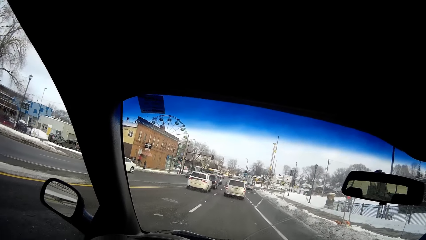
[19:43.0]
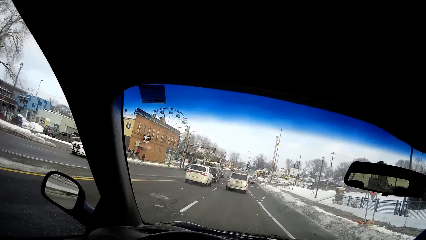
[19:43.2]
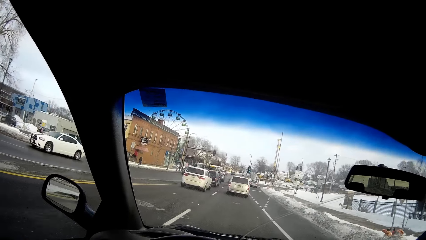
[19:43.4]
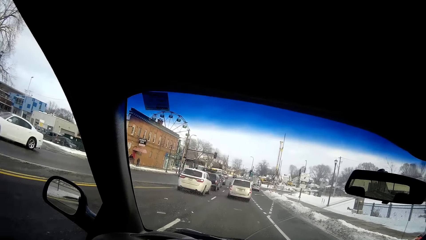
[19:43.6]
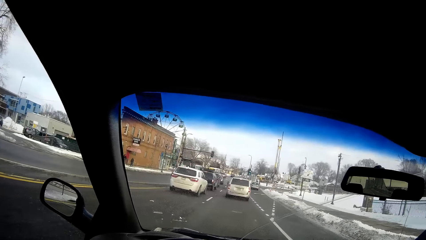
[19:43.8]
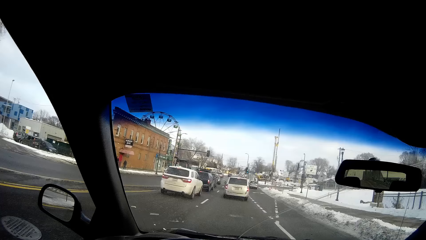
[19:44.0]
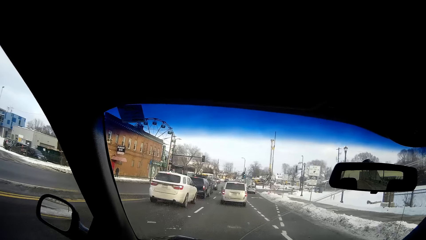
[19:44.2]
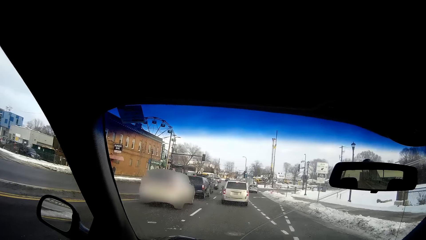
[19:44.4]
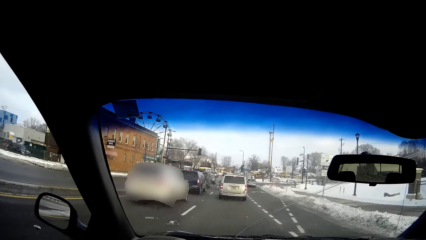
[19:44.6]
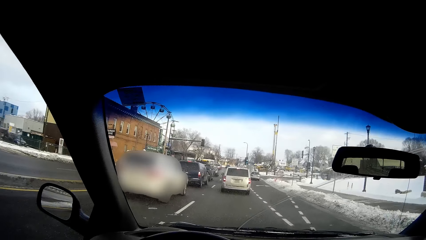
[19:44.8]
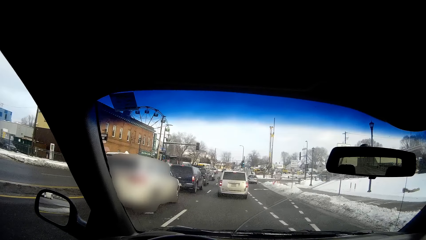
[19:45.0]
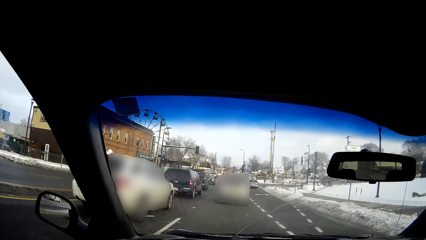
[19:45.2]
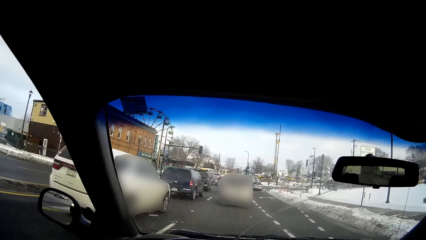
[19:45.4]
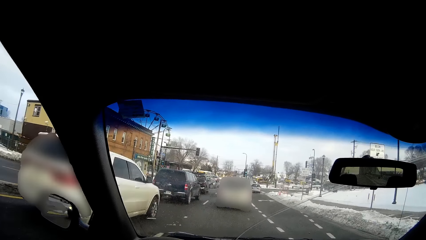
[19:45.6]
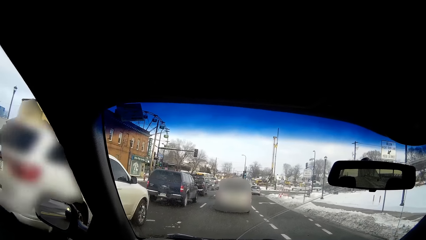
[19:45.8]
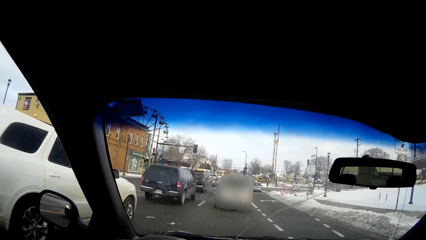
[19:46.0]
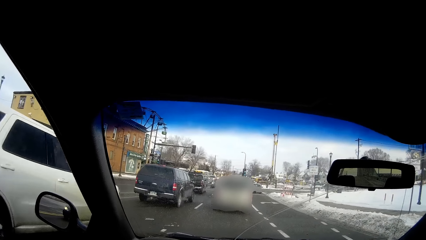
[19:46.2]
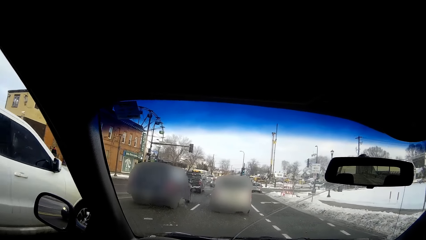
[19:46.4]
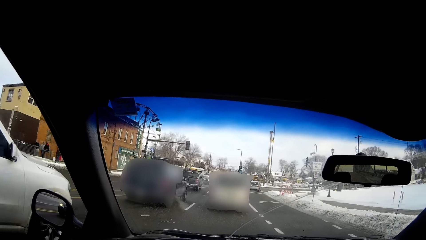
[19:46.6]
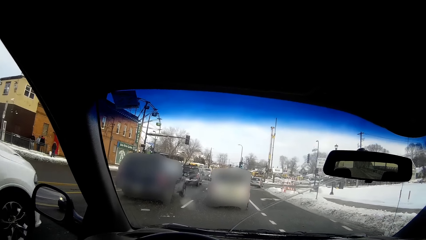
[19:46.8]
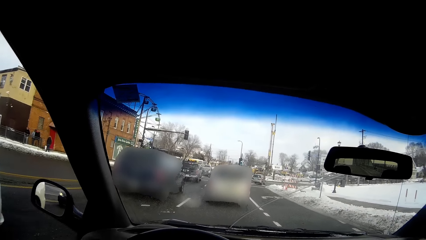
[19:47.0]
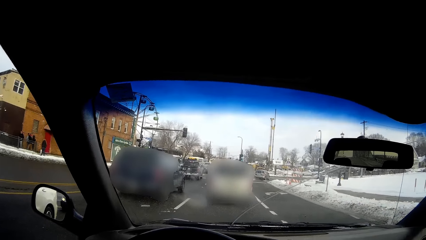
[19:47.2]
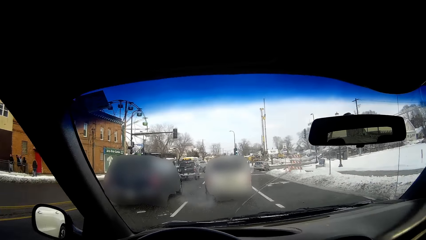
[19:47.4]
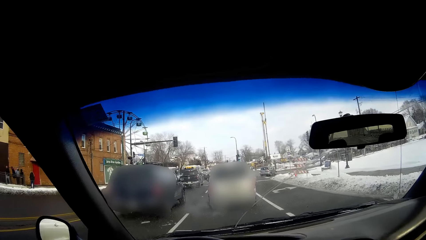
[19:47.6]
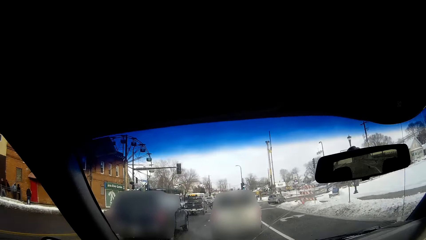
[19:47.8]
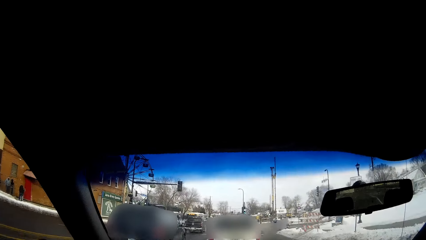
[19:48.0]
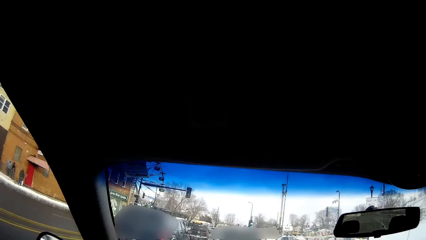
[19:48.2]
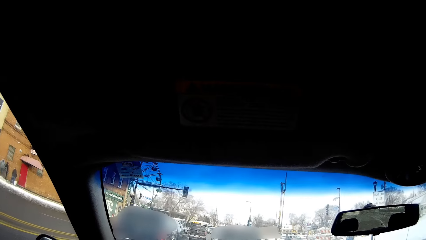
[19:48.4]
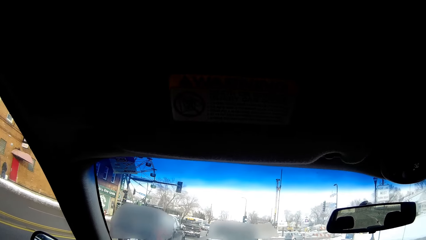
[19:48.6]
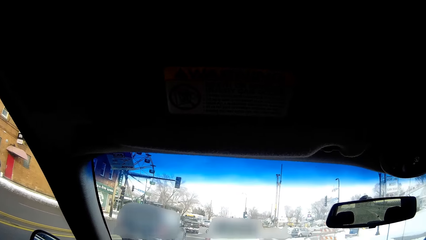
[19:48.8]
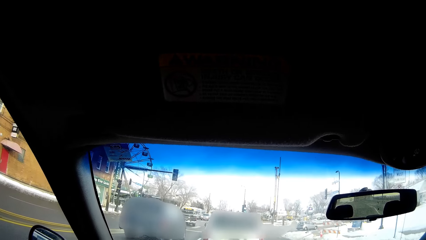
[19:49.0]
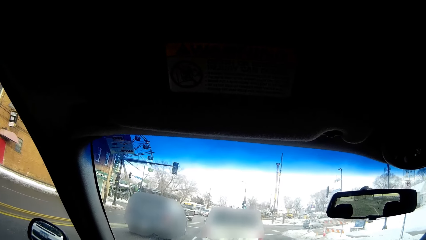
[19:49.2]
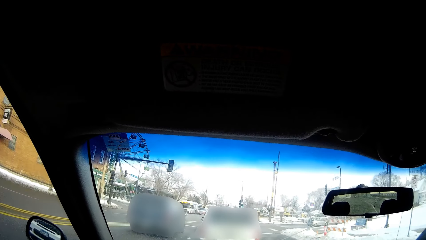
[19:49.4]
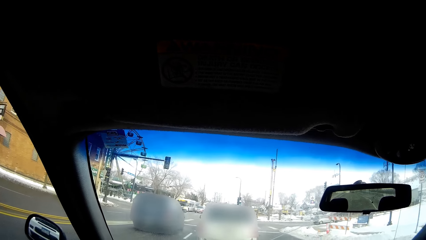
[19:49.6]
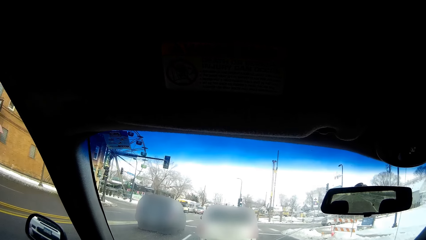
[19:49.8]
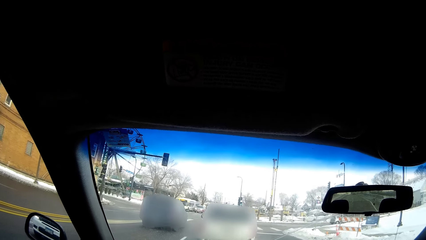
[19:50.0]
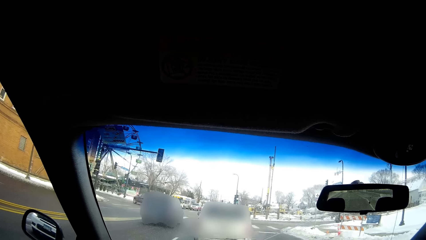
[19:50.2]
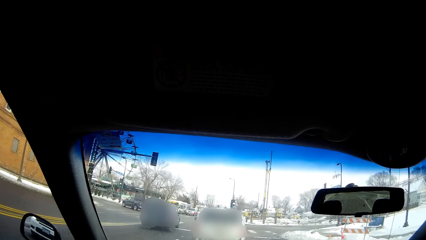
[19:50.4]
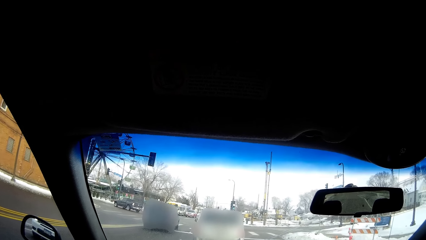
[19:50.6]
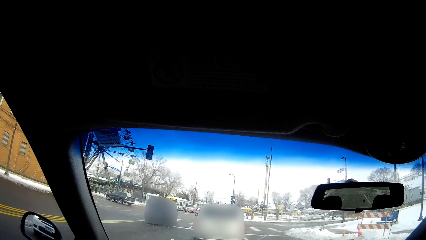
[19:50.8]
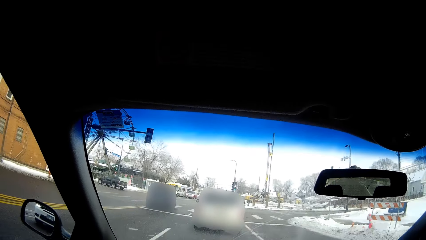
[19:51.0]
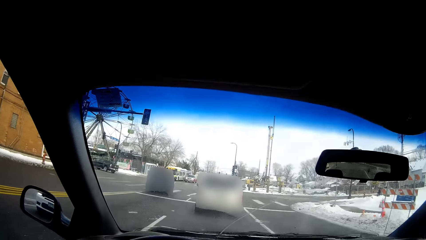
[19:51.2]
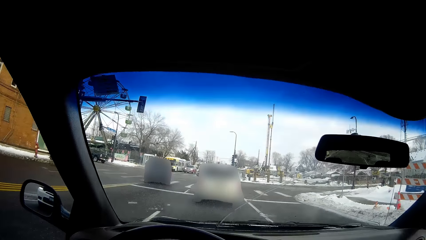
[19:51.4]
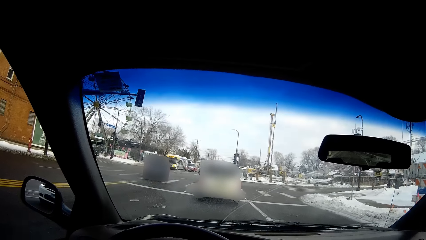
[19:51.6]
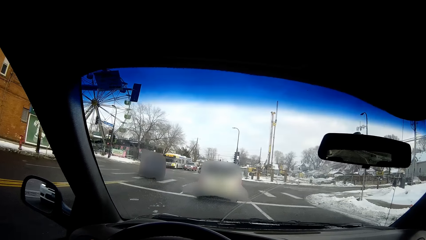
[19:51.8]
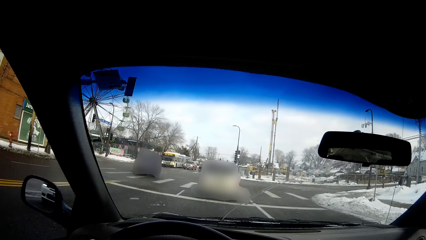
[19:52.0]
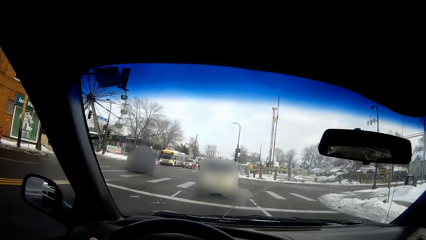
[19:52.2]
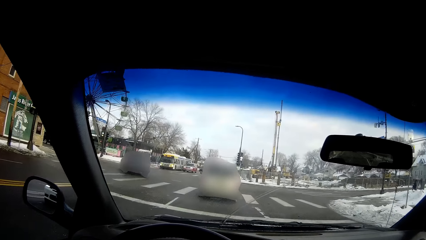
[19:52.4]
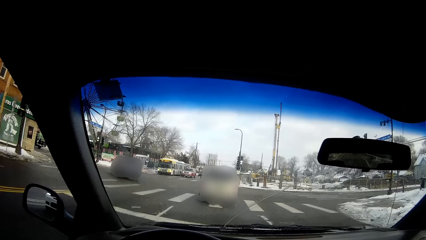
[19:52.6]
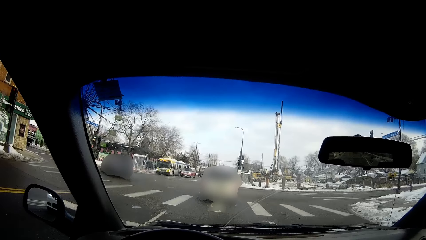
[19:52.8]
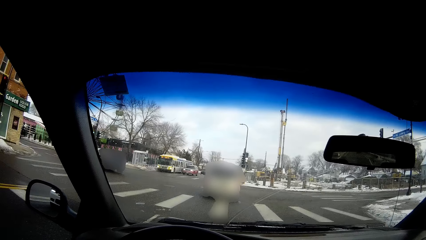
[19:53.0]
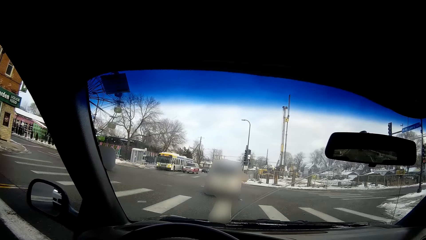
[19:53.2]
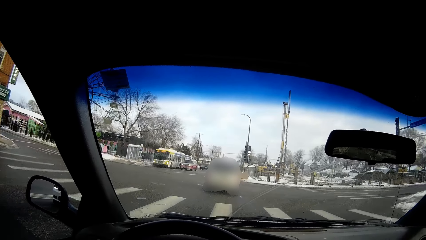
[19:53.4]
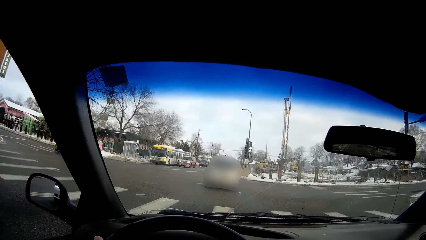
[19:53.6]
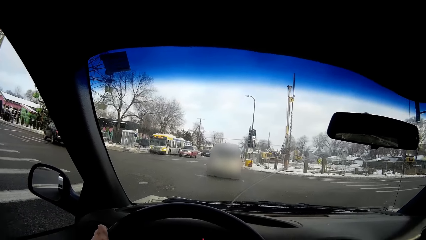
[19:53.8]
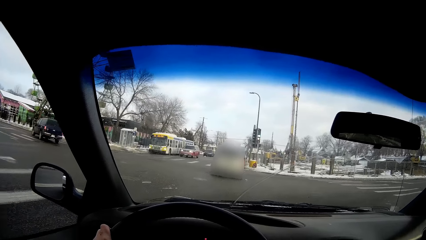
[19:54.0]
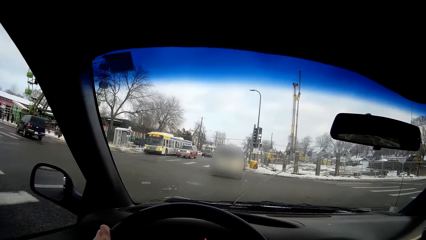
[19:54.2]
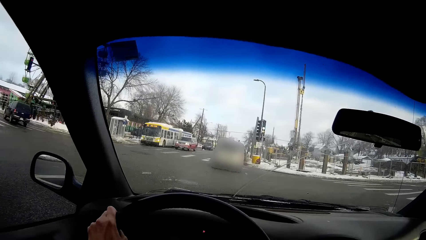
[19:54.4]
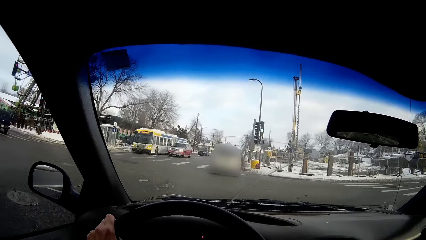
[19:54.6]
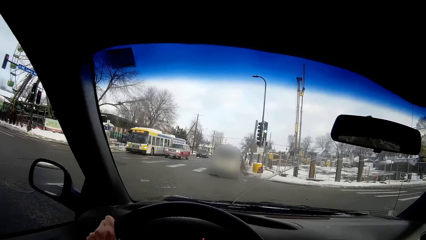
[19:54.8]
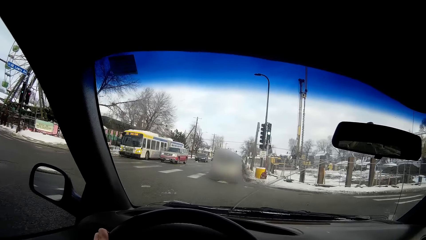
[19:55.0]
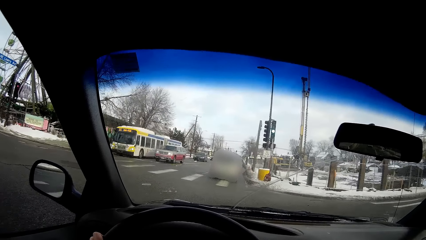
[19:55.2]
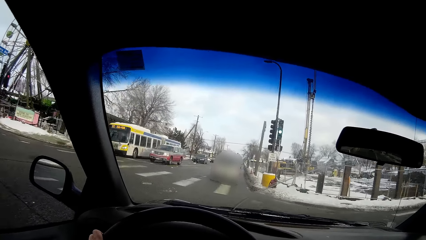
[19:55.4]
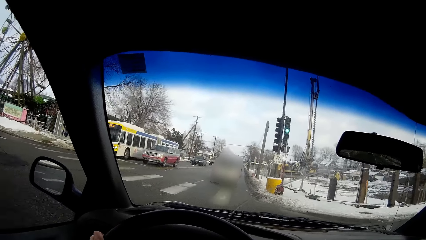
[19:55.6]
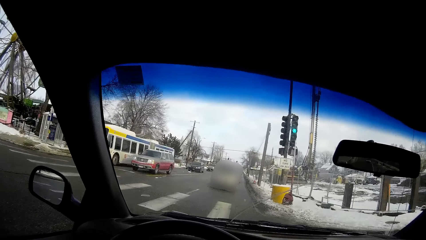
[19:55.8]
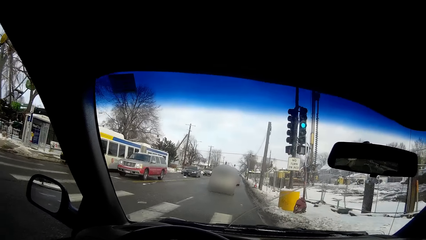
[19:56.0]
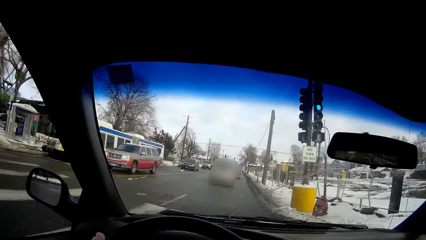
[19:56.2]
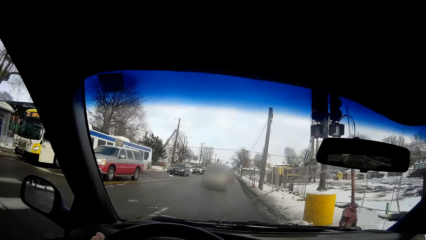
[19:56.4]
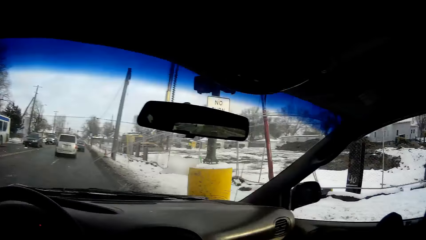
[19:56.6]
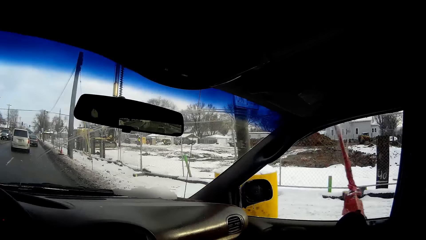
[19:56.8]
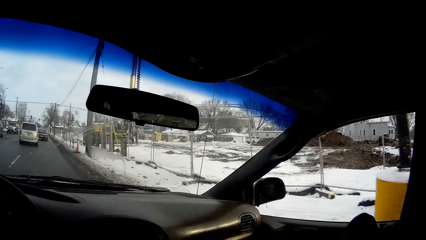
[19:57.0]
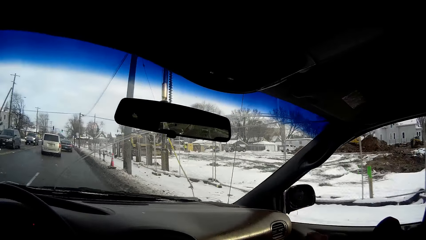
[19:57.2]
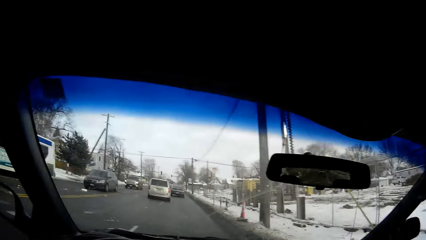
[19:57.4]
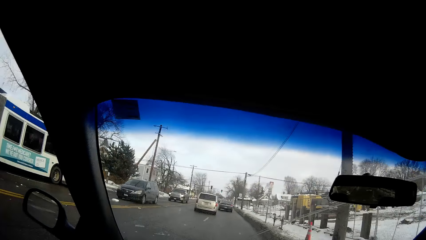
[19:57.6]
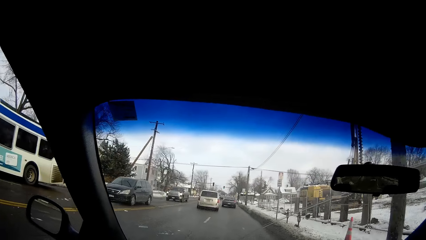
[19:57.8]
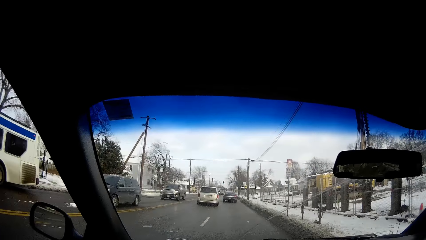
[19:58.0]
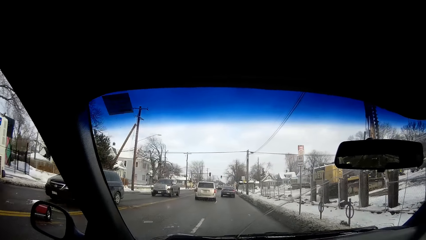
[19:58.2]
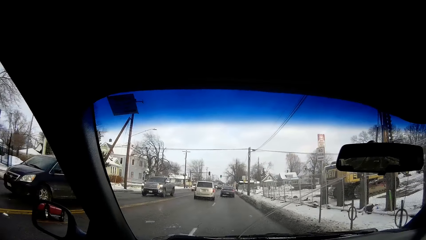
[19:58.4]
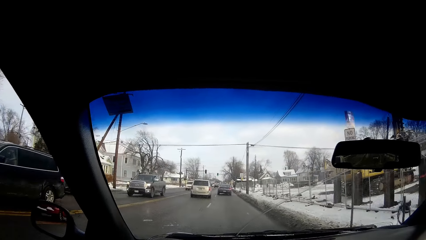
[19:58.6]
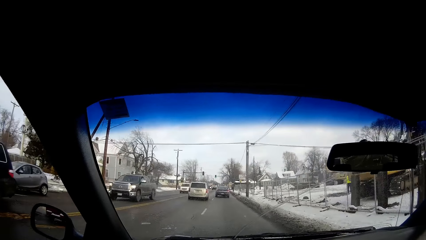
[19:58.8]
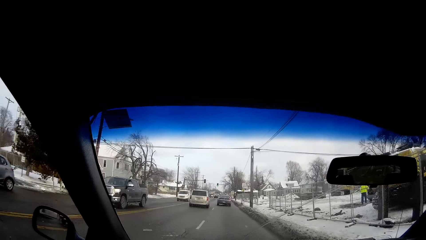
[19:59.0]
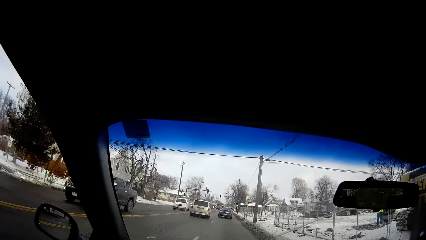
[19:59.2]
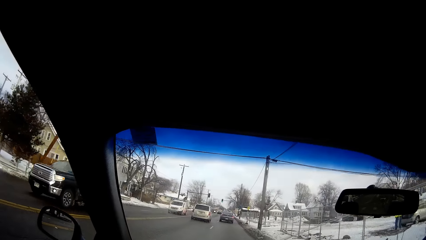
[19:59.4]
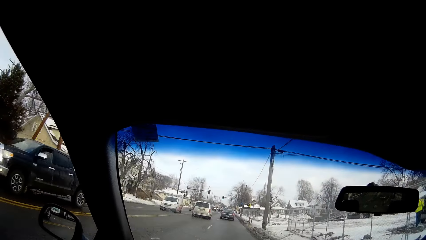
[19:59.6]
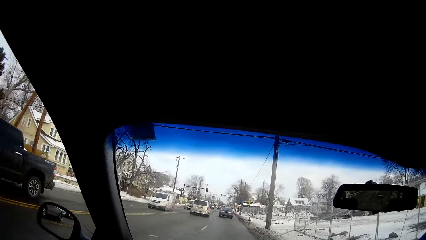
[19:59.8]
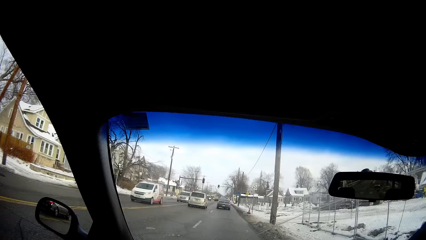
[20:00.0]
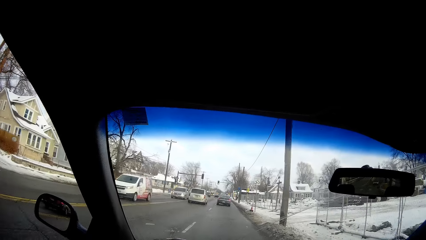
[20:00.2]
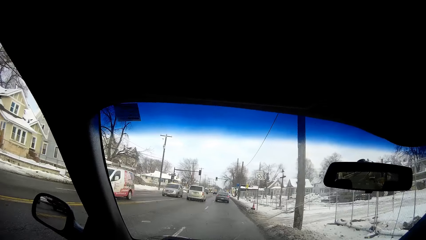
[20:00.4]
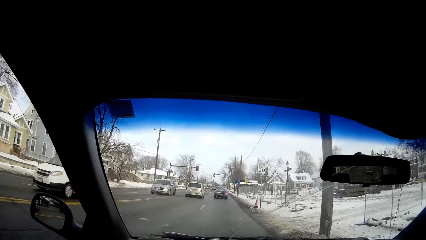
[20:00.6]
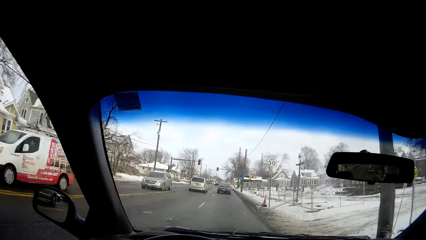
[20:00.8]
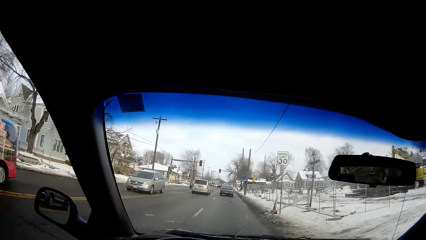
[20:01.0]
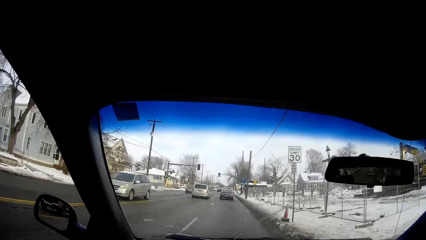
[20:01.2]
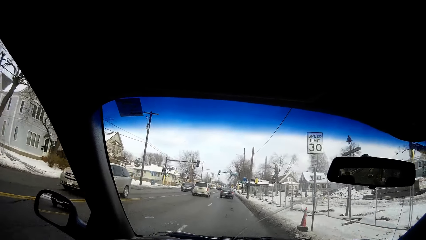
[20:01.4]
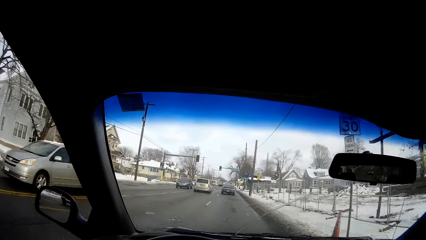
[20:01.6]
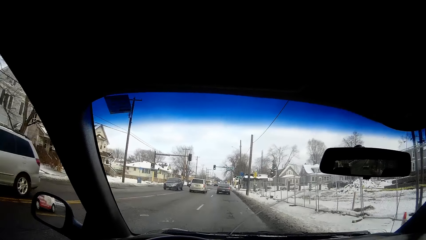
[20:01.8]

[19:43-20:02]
A white vehicle drives by the camera wearer. The camera wearer drives behind a silver vehicle. They slow down the car. They adjust the car speed. A black truck drives by the camera wearer. A white van drives by the camera wearer.
